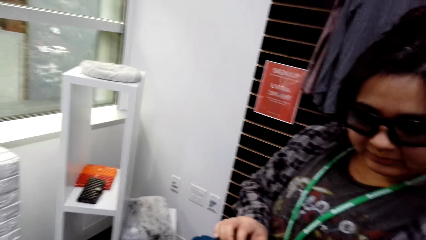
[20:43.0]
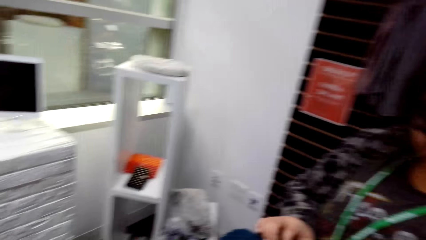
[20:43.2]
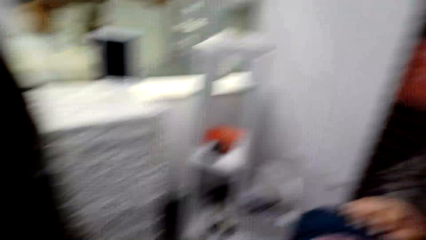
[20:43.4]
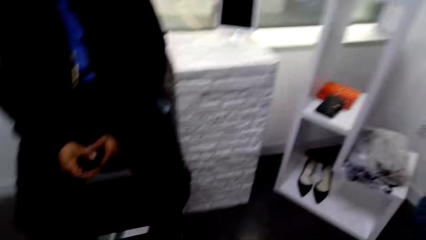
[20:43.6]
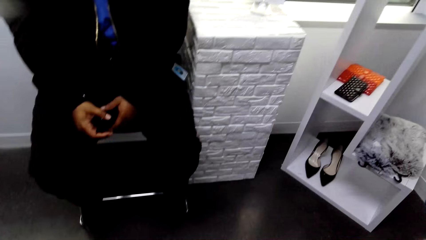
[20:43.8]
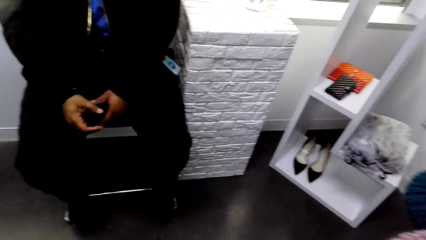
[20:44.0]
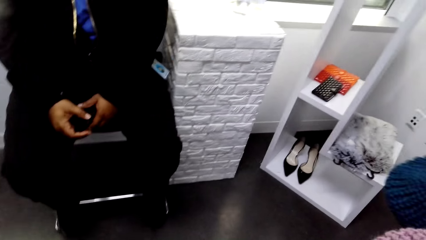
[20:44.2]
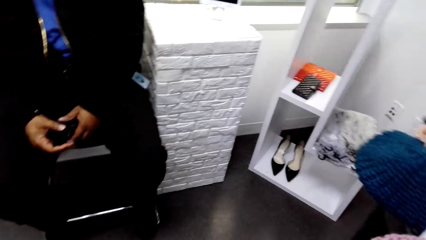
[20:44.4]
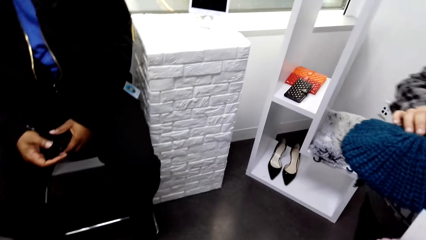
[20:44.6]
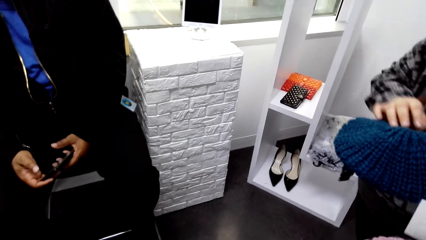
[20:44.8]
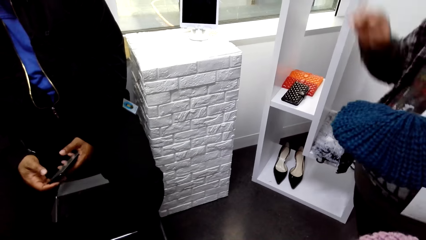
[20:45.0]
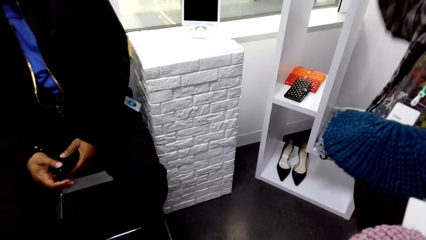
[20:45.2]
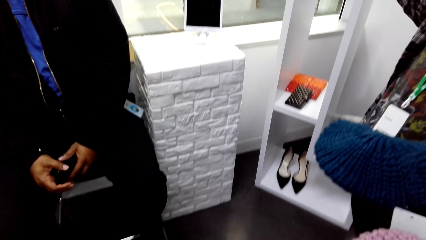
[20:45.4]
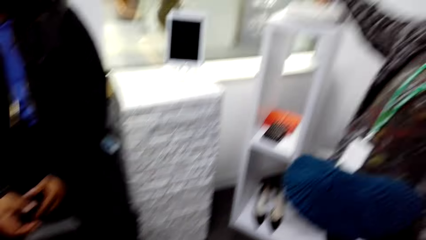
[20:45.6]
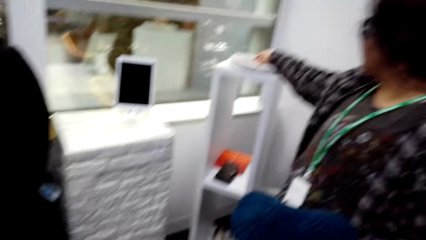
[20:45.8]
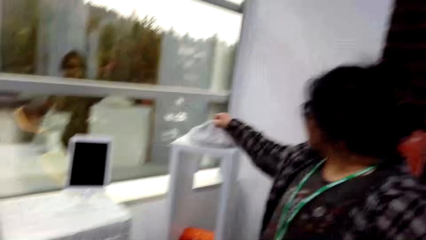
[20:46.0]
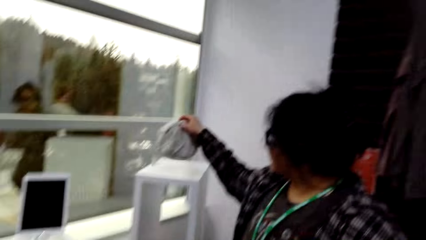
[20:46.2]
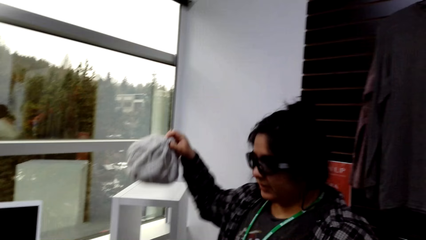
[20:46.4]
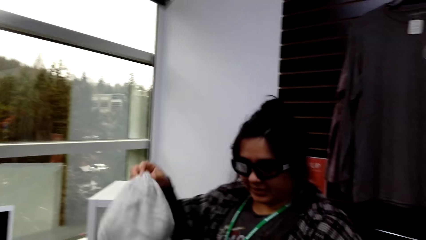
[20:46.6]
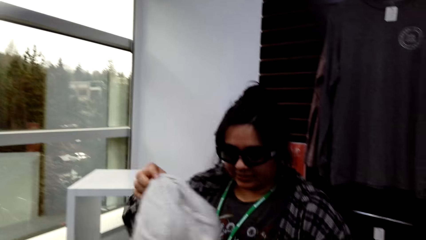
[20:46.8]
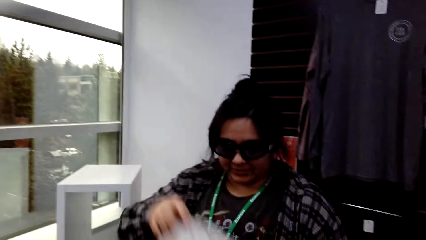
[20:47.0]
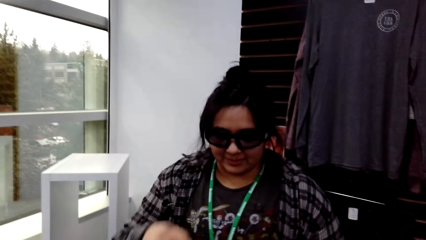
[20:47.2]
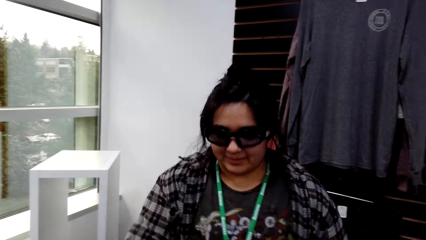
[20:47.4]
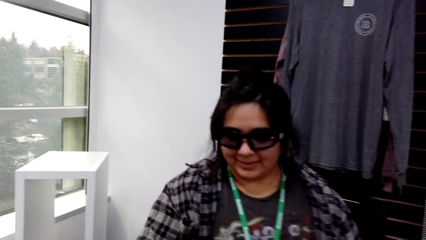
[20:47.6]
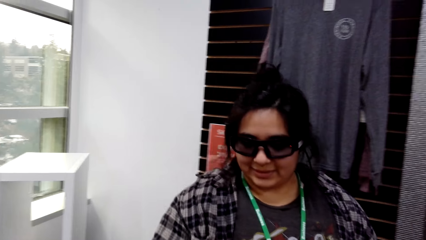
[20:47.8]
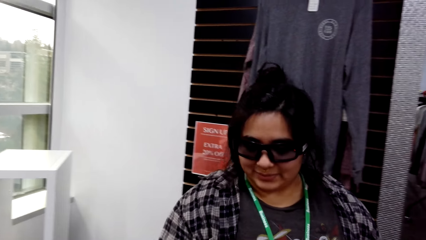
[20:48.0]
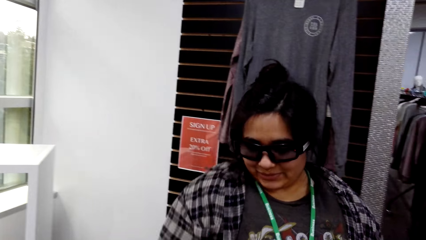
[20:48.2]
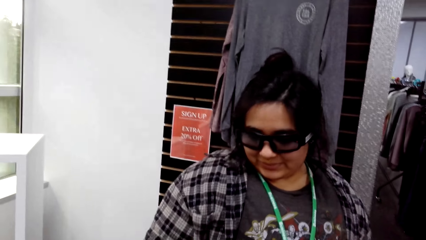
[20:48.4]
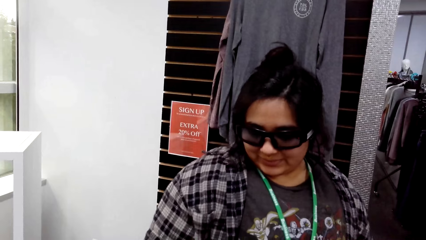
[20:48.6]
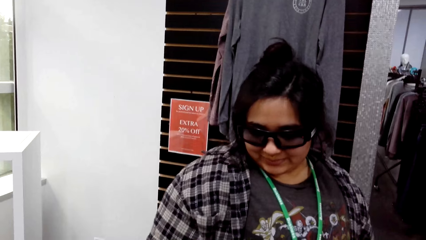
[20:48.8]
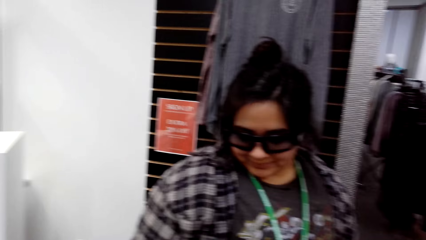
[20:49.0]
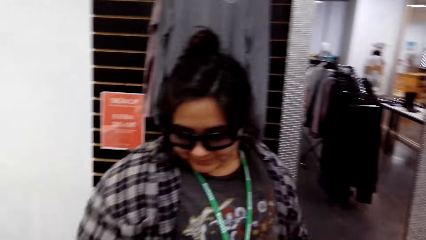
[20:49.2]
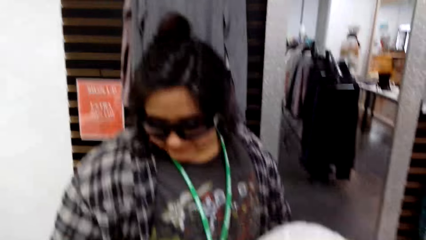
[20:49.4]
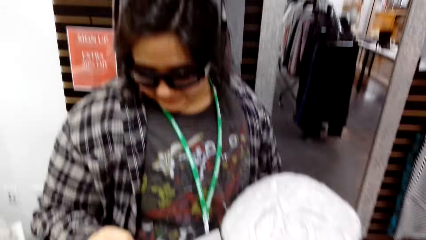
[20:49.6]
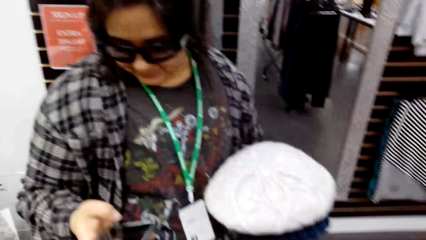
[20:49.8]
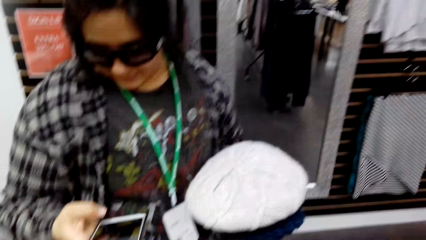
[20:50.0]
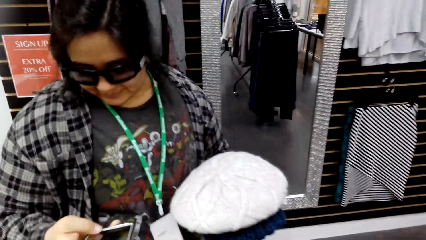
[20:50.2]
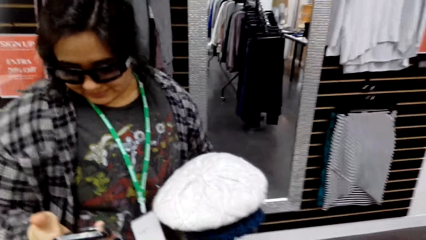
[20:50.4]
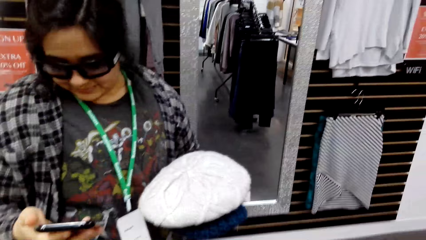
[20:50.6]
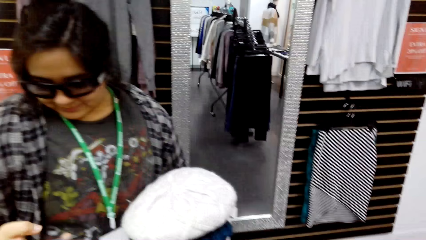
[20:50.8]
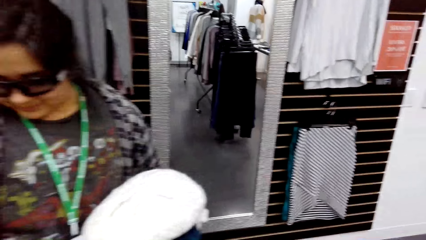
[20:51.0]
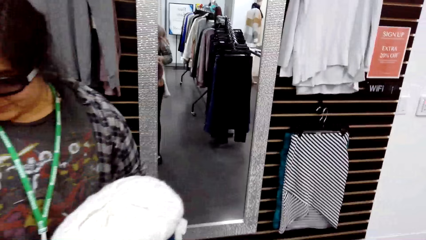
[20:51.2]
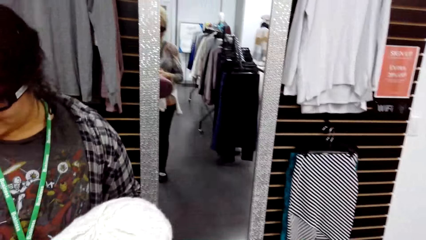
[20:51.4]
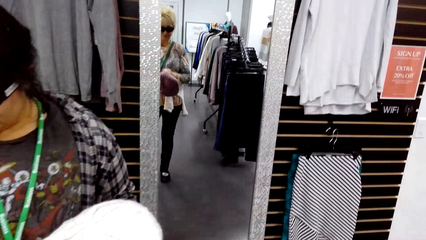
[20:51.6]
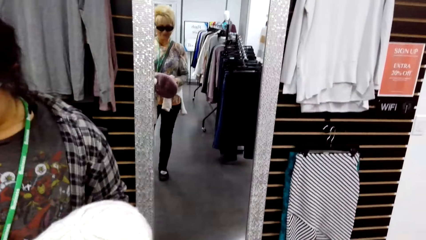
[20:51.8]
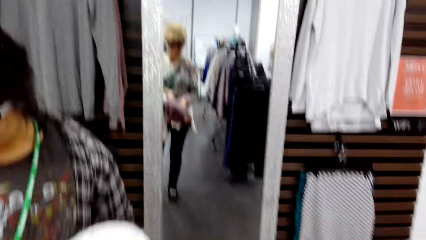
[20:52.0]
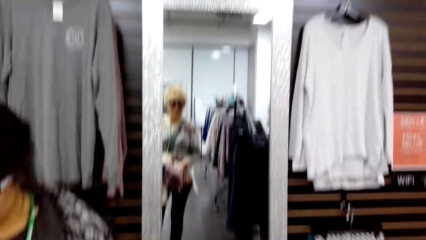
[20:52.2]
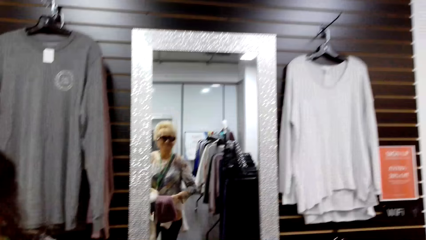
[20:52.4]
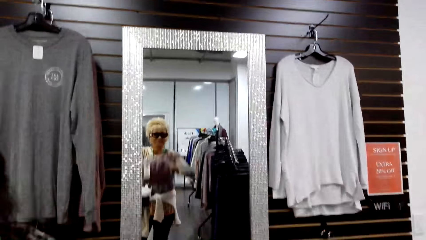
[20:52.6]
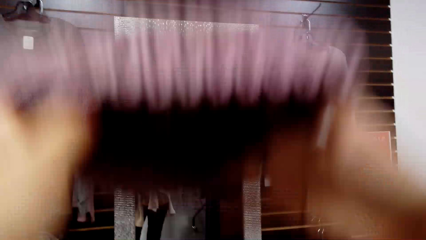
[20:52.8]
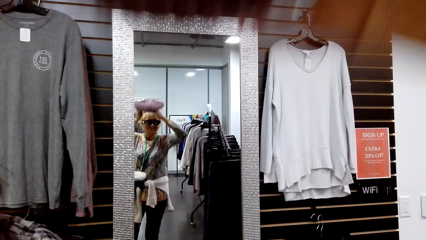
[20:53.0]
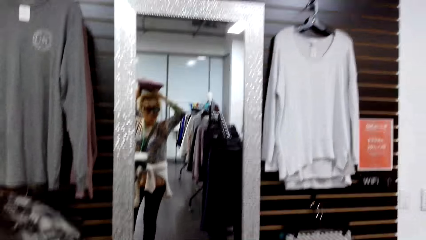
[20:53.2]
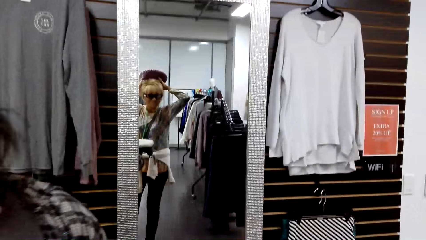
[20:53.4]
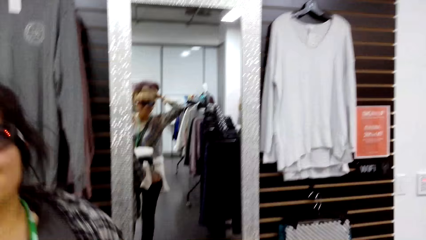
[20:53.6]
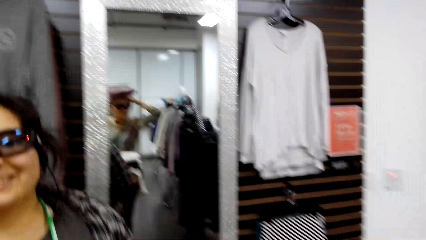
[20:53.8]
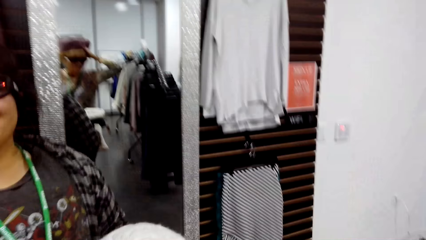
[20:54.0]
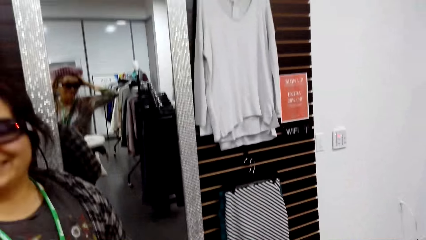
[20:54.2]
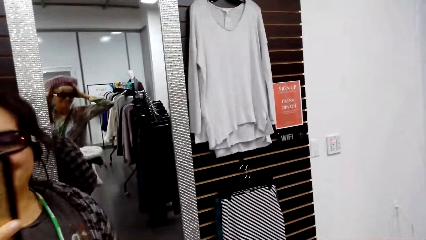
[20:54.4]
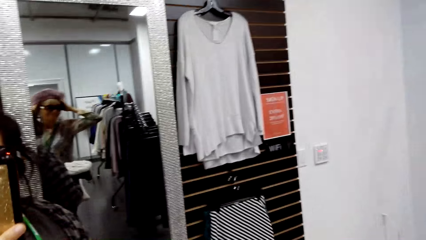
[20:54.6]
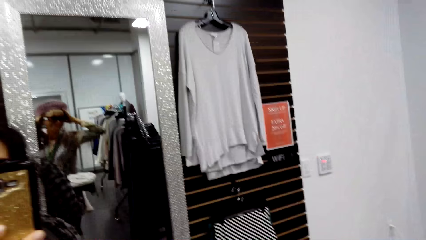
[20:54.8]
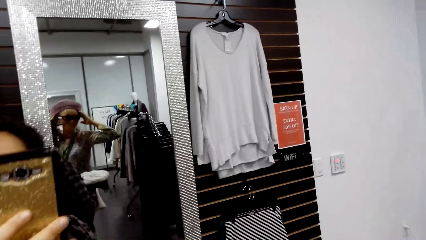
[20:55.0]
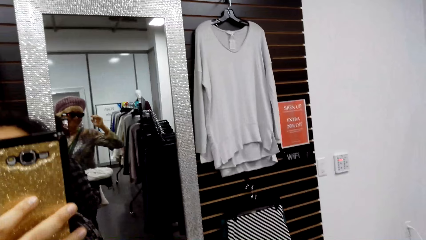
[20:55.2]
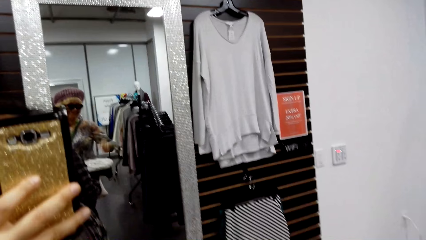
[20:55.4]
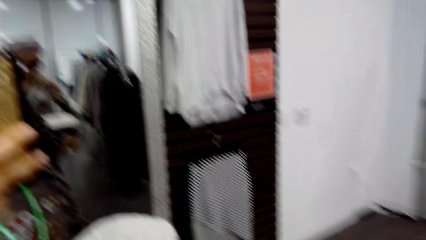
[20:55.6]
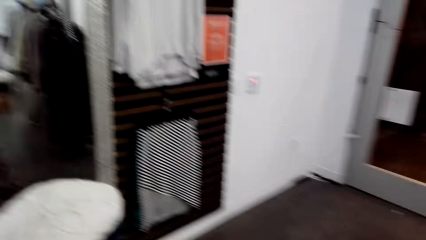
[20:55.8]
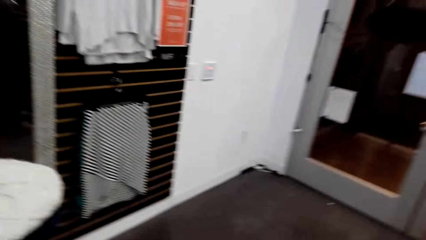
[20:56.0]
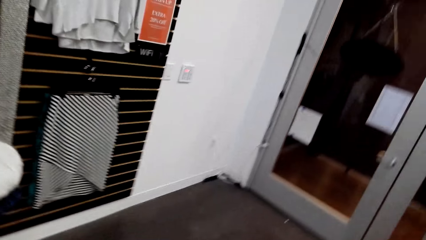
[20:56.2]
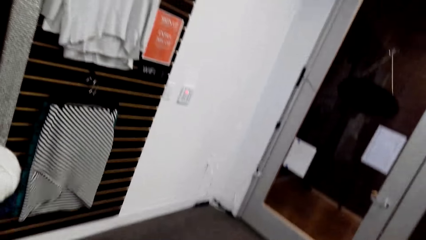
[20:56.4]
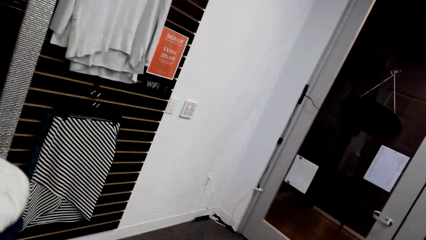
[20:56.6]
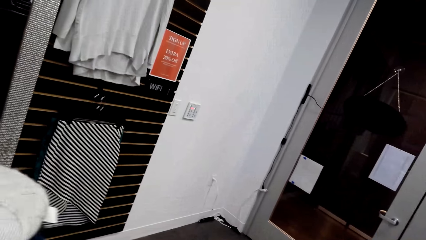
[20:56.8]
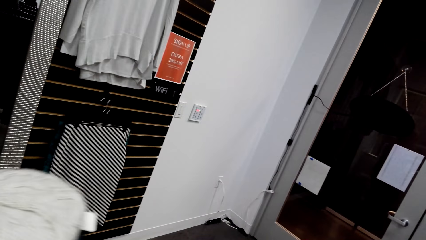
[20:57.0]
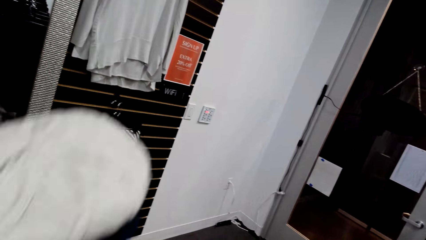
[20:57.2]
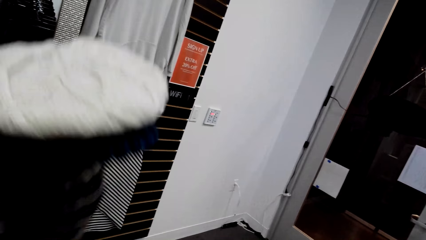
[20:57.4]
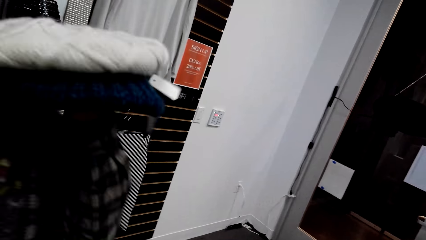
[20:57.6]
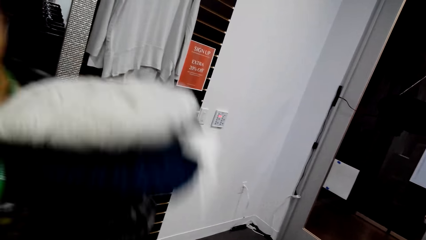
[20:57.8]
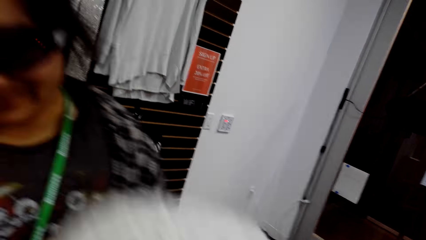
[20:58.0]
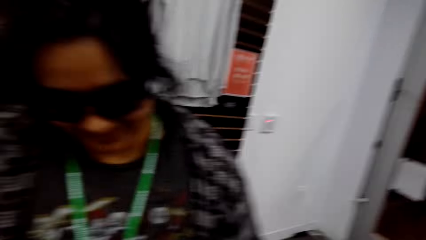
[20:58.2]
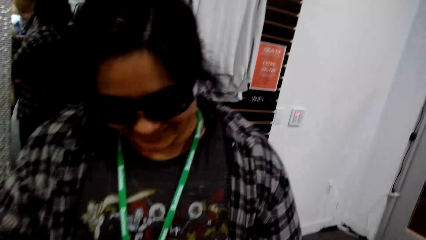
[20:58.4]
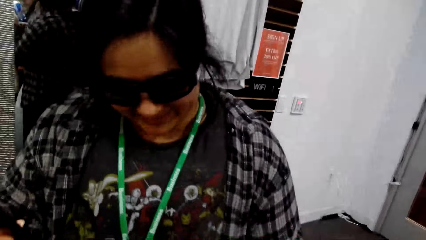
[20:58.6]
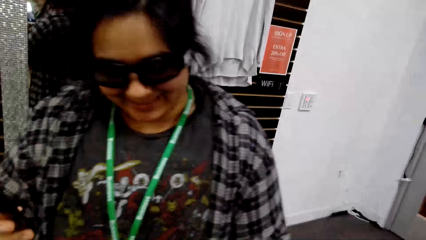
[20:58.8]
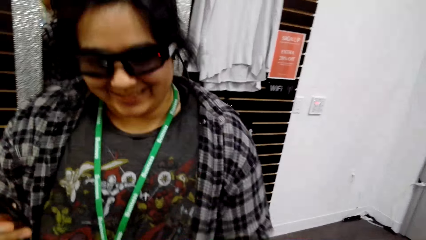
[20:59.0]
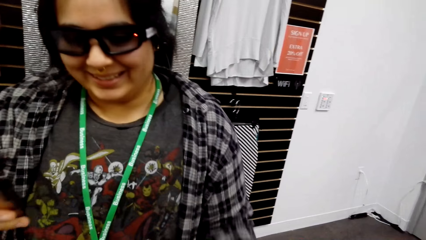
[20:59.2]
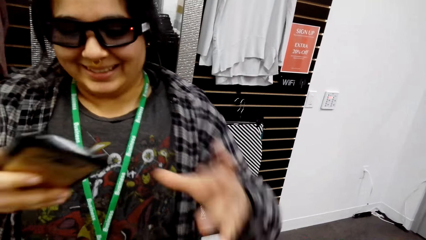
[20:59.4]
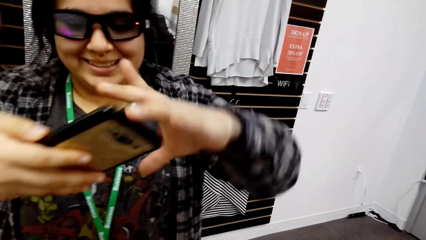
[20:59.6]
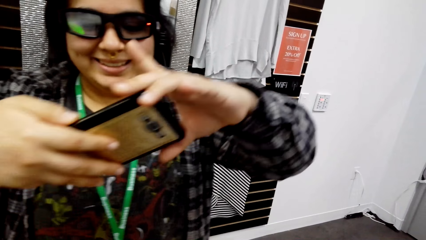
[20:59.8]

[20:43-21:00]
A person picks a hat on a dummy. The person converses with another person. The first person dials a phone. The camera wearer checks the hat in a mirror. They put on the hat. The first person takes a picture using the phone. The first person puts hats on a table.
